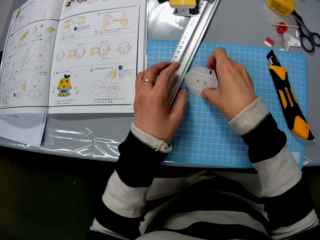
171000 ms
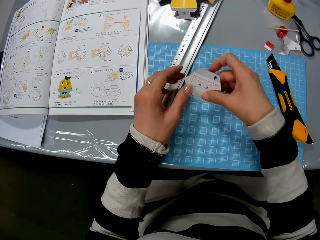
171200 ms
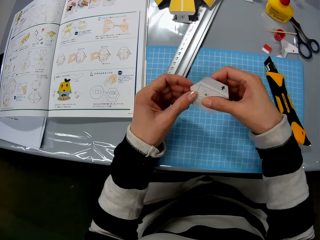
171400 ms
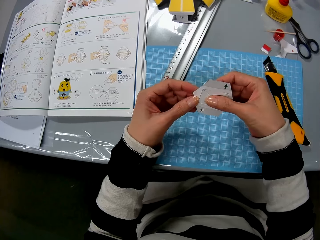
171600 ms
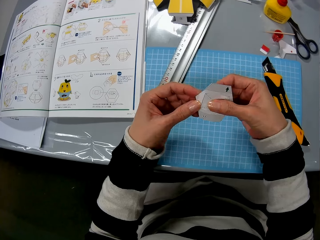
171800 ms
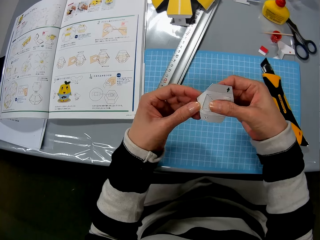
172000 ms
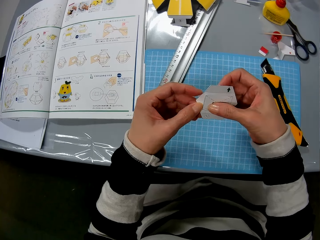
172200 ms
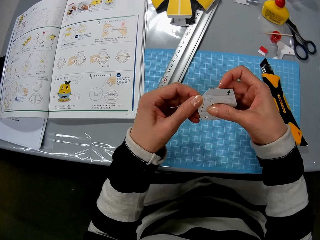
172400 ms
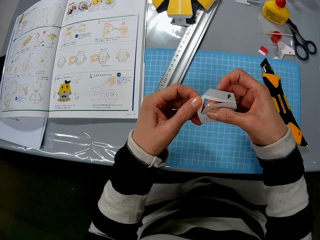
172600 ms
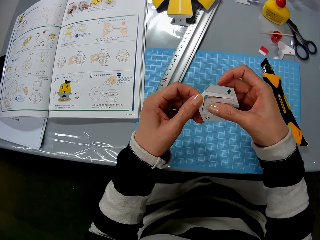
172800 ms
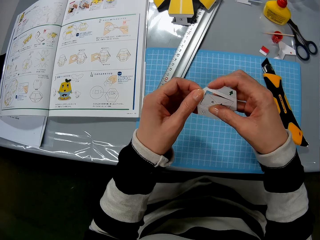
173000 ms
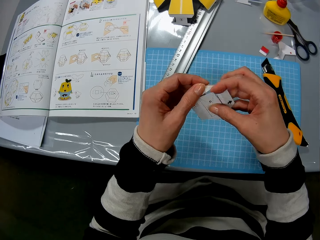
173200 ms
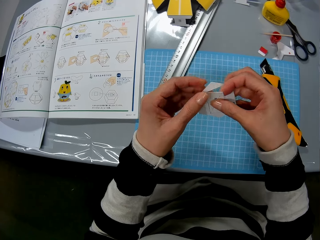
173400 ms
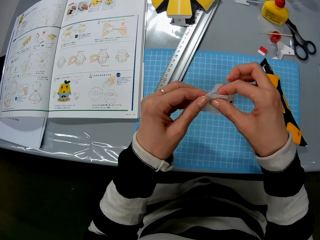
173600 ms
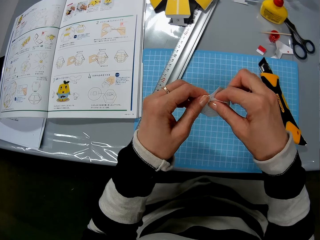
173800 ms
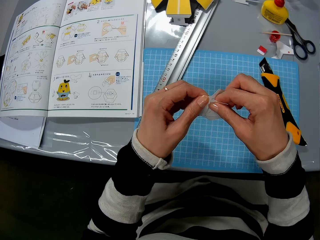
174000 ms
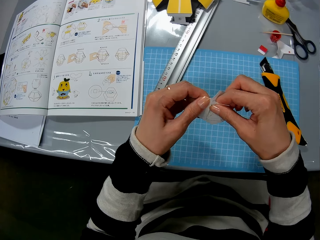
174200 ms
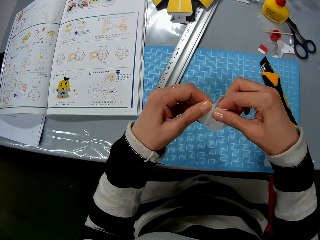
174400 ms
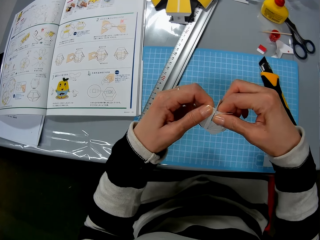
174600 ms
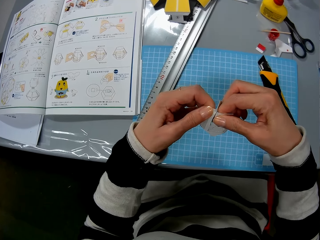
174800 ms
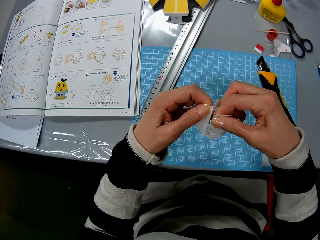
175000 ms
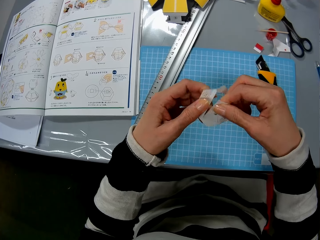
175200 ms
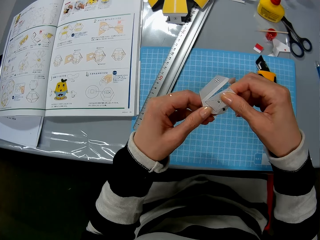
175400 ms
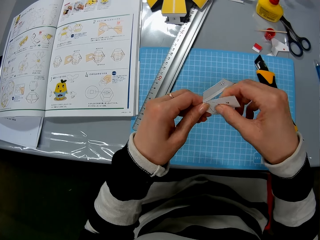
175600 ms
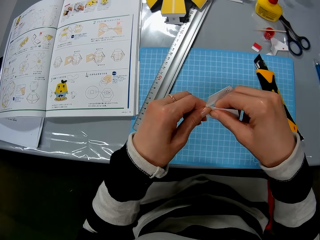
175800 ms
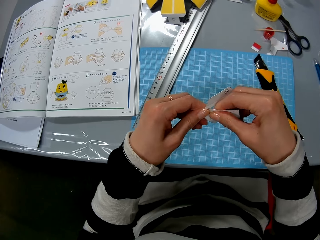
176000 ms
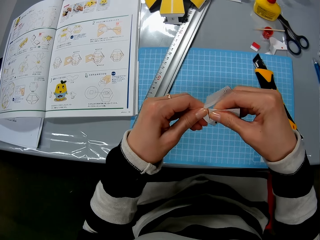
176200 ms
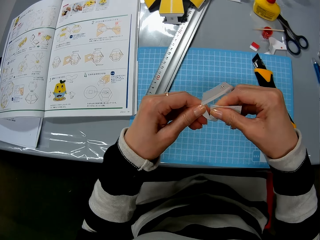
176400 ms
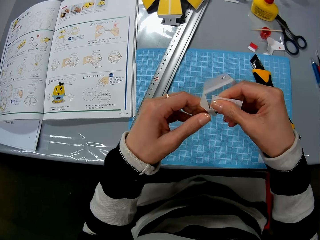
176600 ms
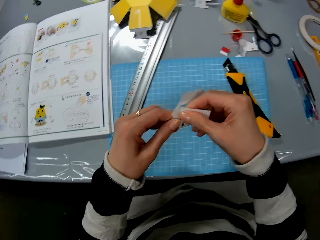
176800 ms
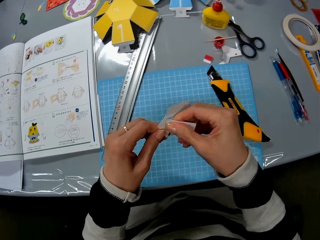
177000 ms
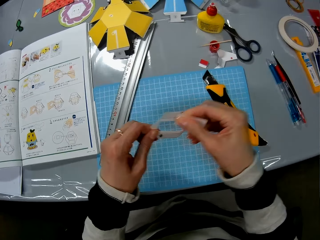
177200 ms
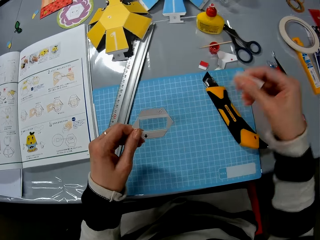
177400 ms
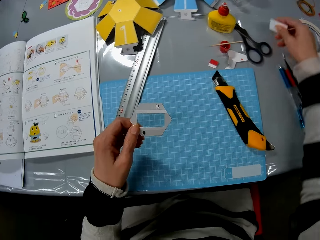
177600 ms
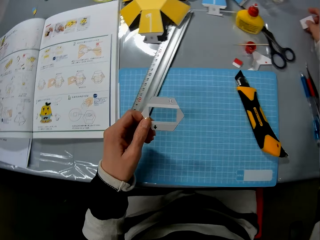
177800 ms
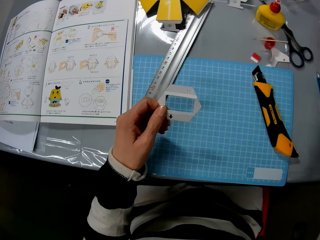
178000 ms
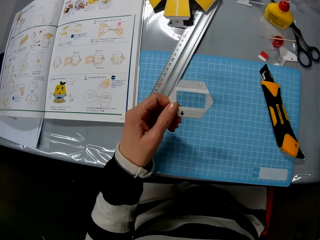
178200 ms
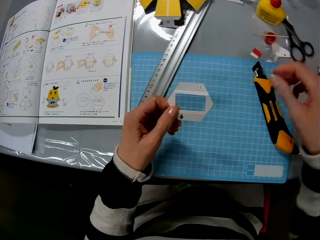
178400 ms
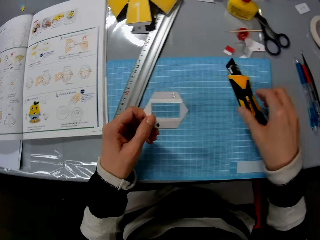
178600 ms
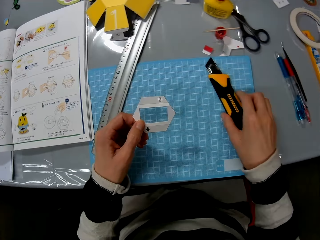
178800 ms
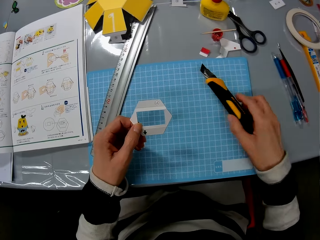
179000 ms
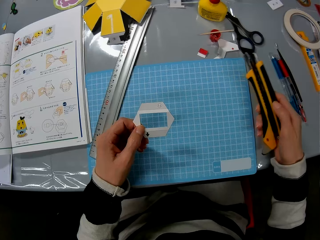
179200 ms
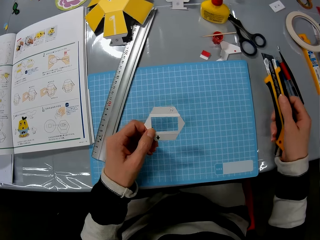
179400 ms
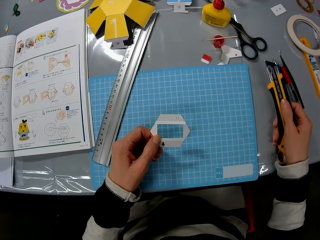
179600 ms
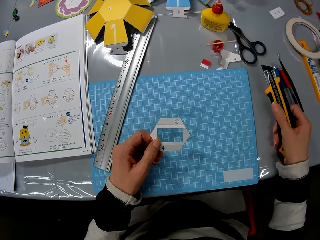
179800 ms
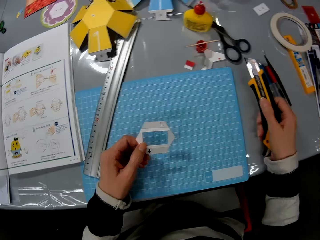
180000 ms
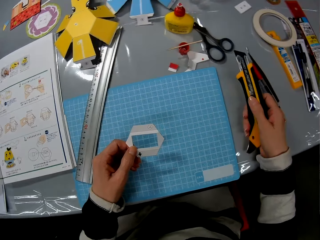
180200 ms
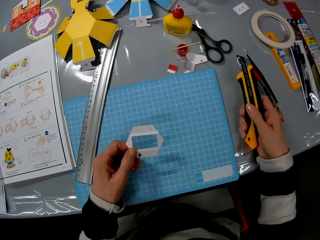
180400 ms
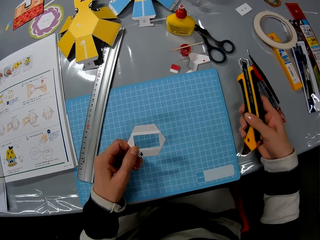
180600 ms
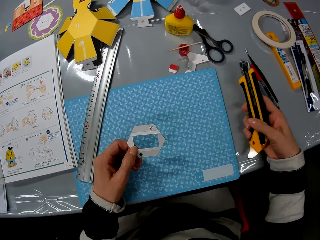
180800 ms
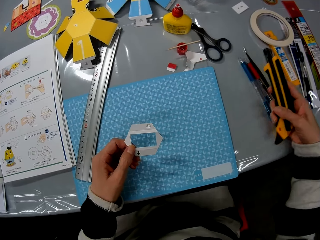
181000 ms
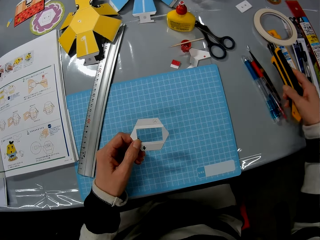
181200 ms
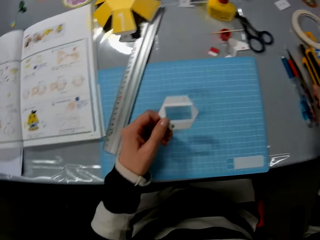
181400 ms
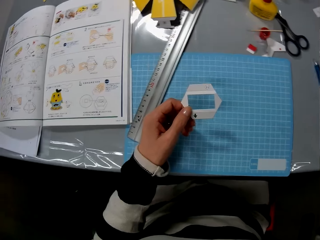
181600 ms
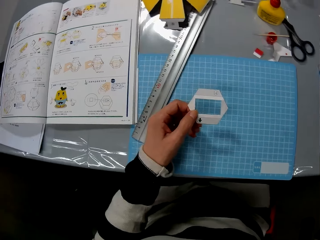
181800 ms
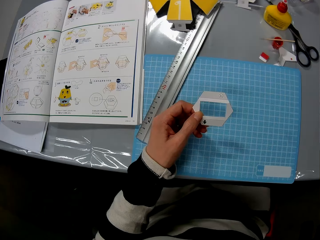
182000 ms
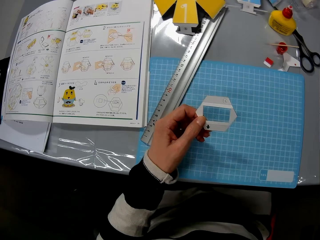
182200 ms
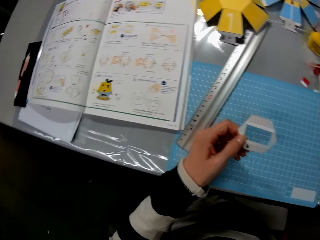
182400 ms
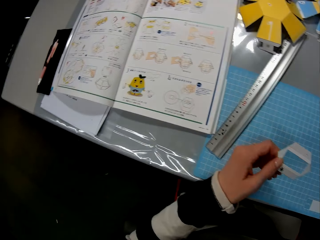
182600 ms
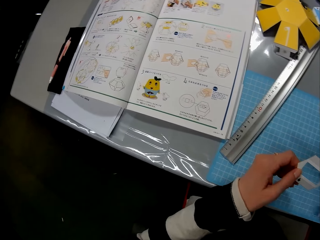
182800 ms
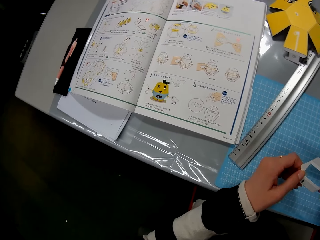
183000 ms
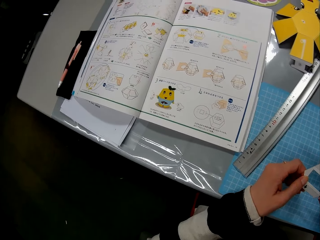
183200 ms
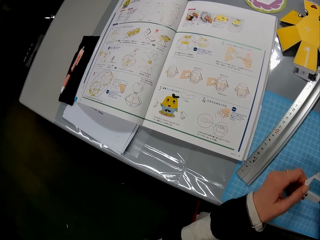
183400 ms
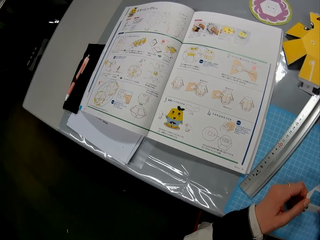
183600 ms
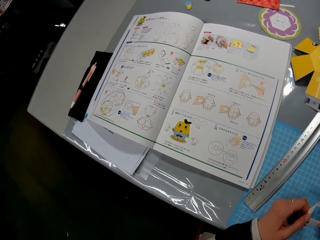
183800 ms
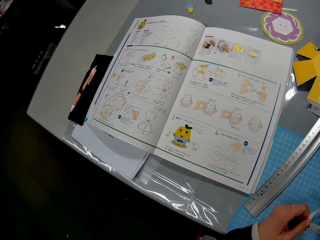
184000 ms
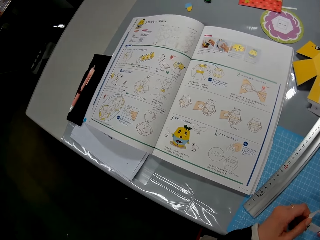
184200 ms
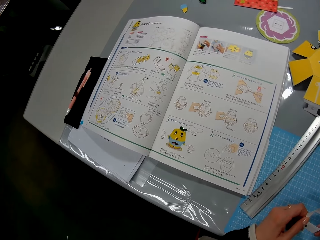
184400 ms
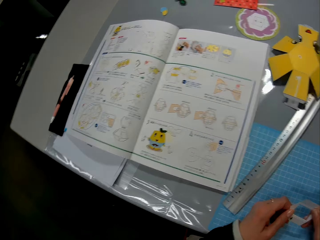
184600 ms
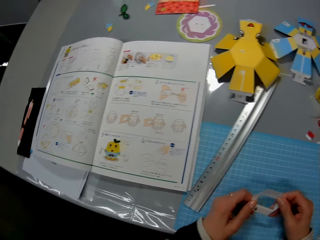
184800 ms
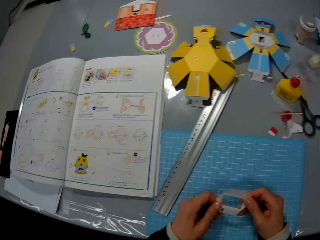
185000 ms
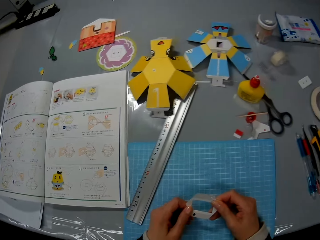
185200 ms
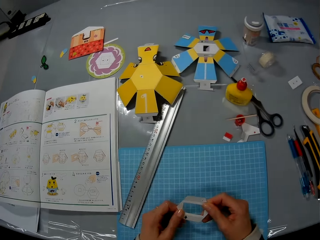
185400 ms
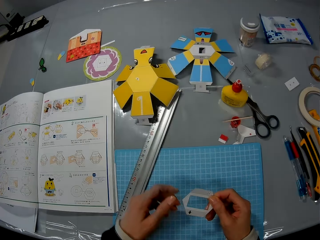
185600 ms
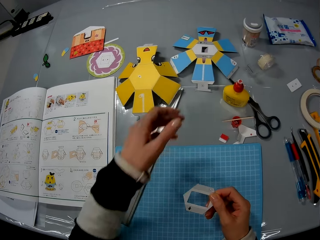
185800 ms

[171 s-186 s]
The camera wearer picks the piece of paper from the table. She removes the cut piece of paper from the piece of paper. She cuts the paper with her hands. She puts the piece of paper on the table. She picks the cutter from the table. She puts the cutter on the table. She looks at the book.

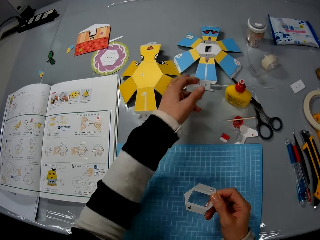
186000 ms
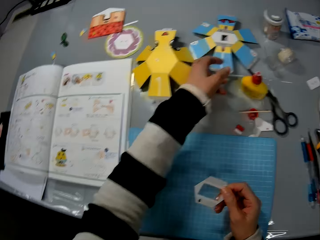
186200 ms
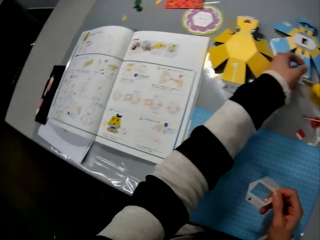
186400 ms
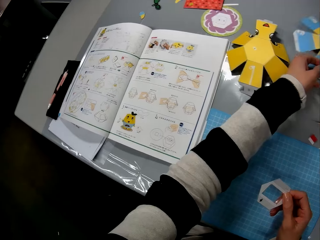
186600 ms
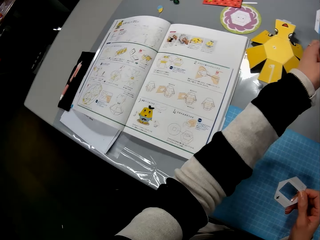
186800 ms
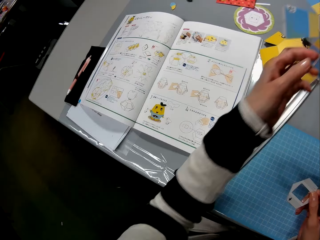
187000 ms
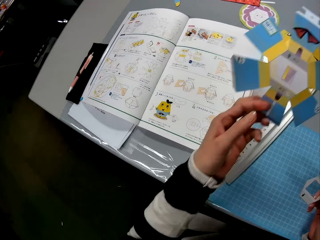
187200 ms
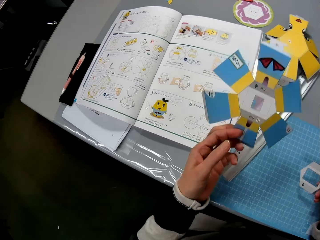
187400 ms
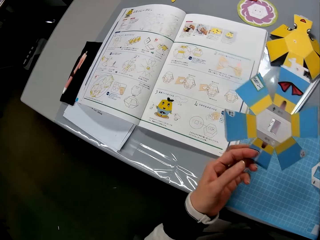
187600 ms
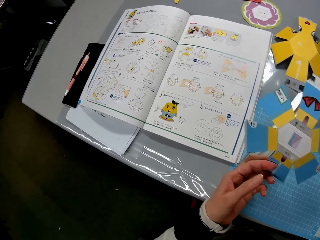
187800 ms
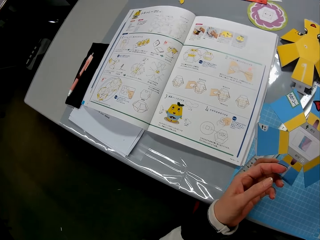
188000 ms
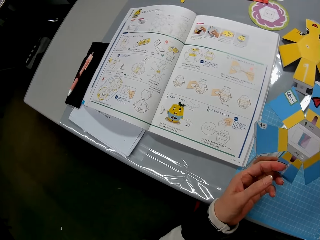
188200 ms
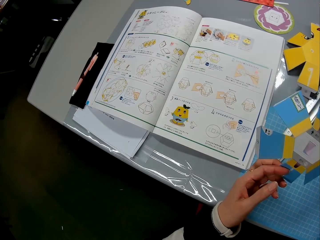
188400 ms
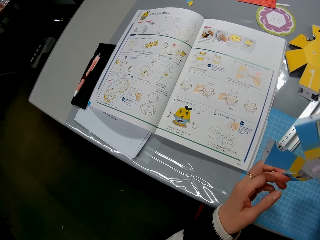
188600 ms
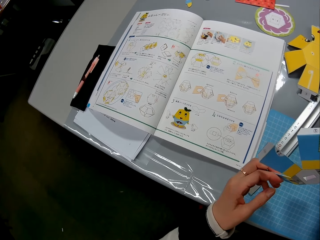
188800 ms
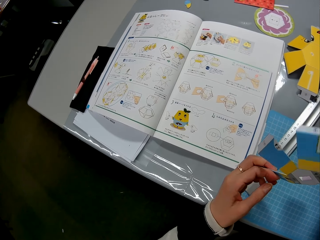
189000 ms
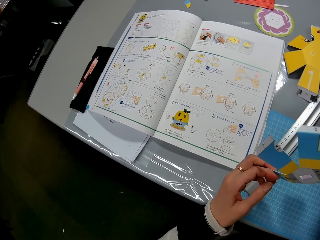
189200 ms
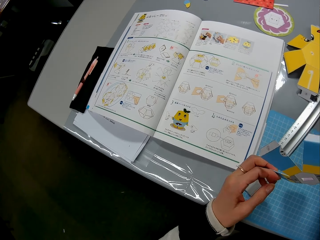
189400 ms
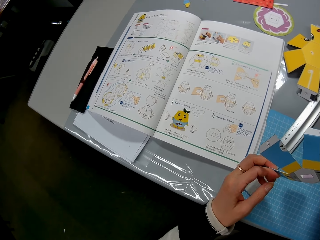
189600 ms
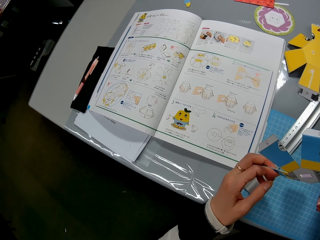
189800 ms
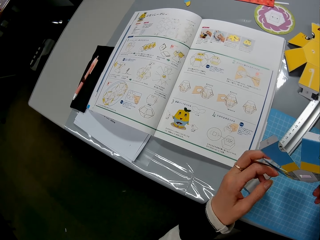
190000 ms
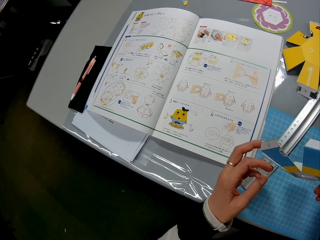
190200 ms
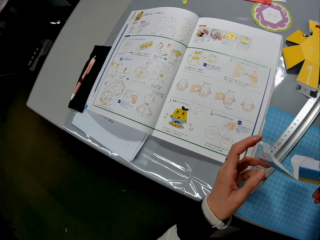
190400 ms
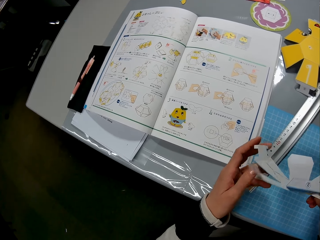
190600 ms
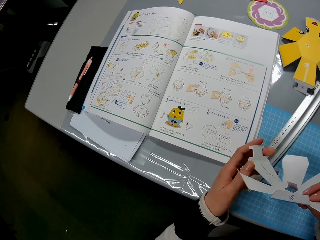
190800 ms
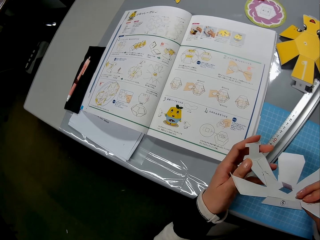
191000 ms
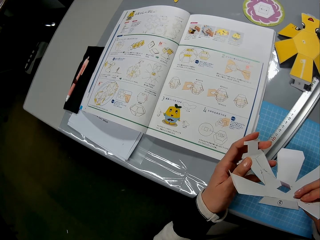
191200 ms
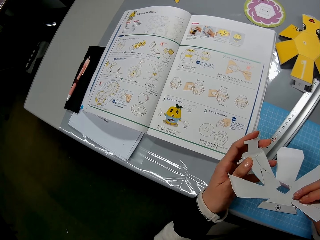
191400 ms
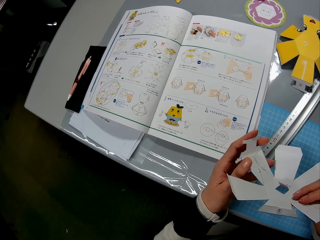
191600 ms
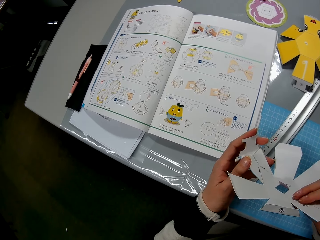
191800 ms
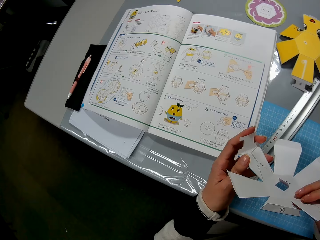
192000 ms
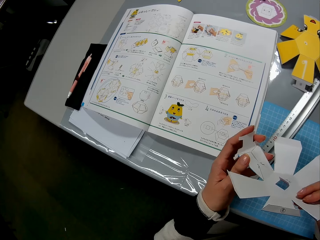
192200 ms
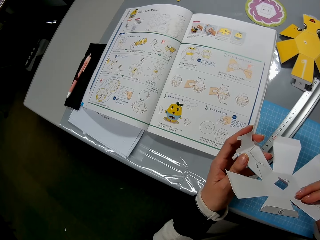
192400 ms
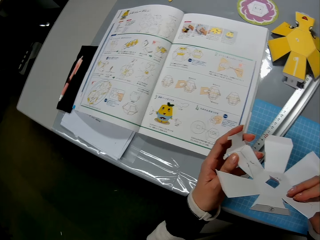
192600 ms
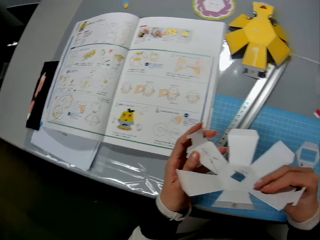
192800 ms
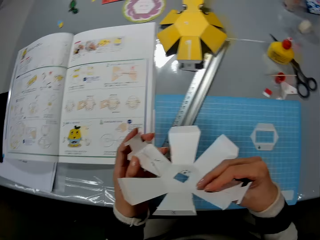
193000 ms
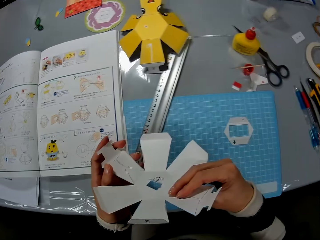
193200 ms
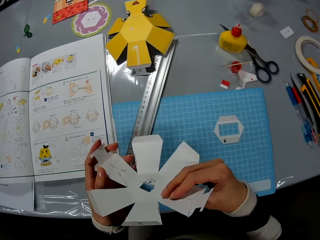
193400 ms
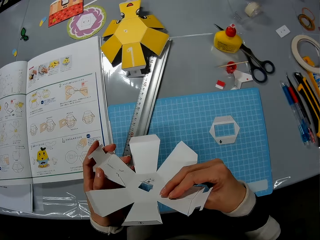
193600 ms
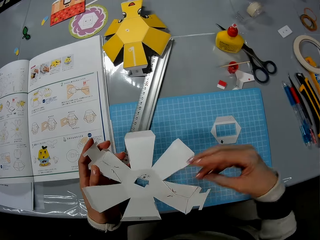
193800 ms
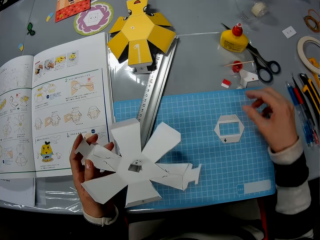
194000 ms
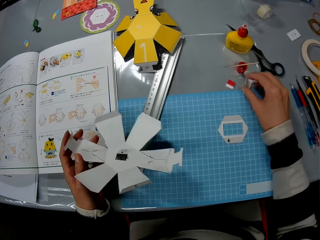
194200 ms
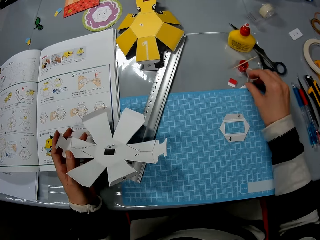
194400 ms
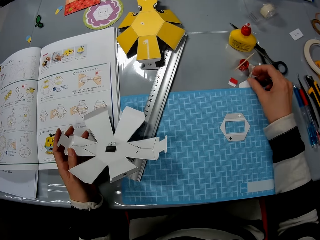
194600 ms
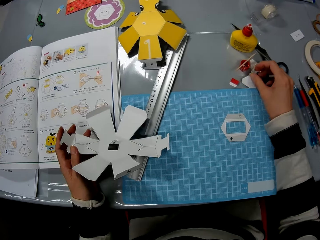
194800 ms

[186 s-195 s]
The camera wearer picks a piece of paper from the table. They look at the piece of paper.
